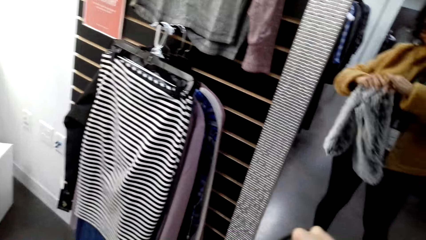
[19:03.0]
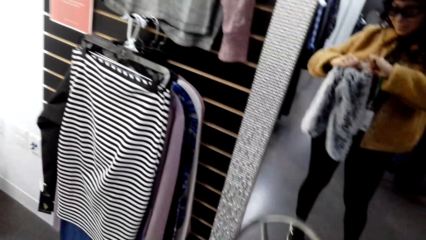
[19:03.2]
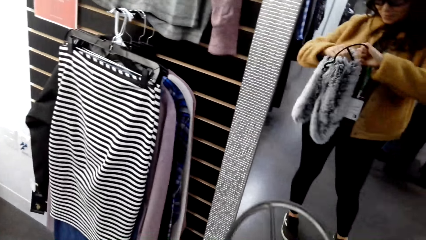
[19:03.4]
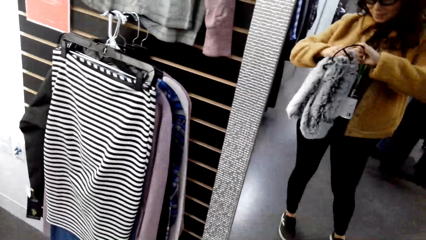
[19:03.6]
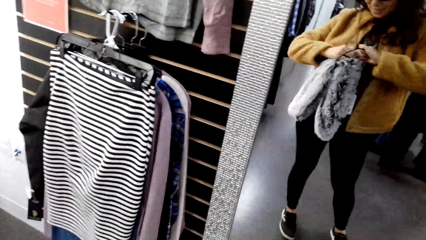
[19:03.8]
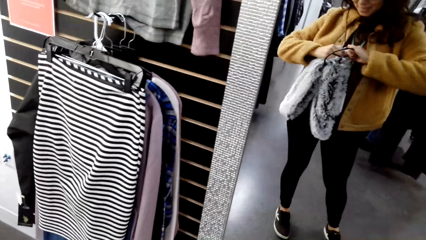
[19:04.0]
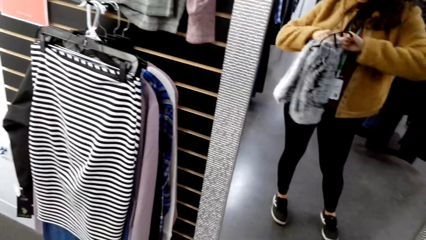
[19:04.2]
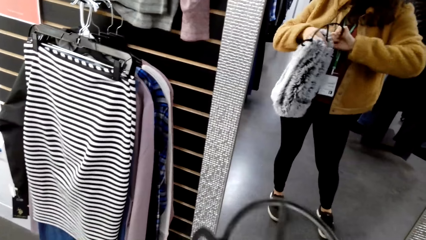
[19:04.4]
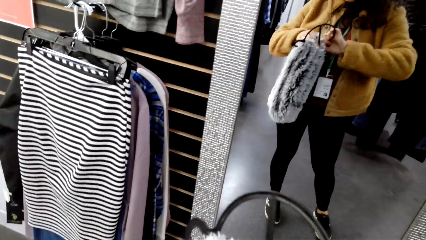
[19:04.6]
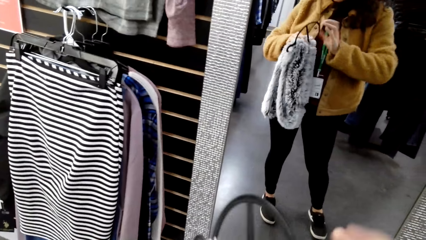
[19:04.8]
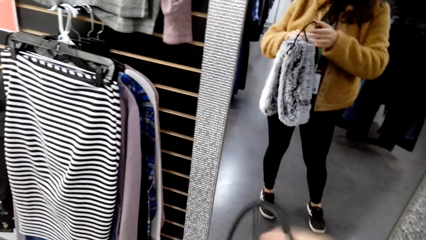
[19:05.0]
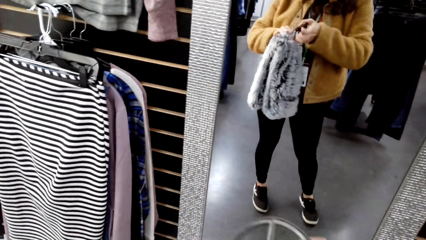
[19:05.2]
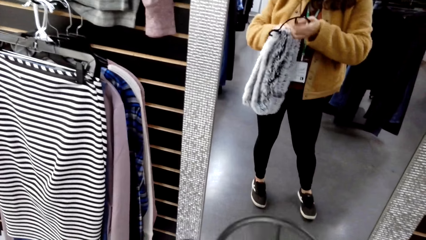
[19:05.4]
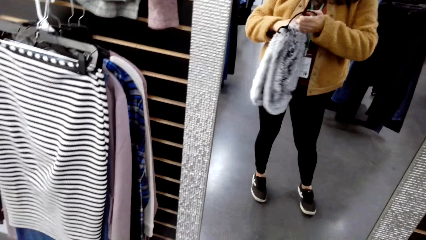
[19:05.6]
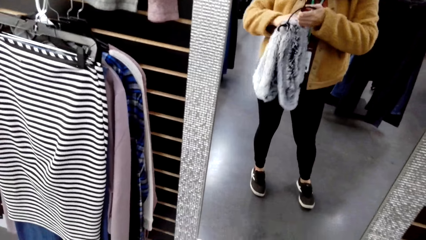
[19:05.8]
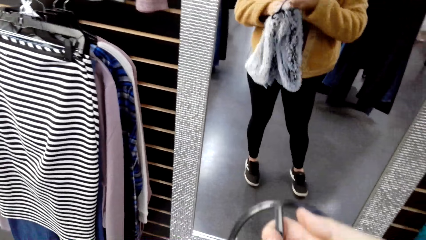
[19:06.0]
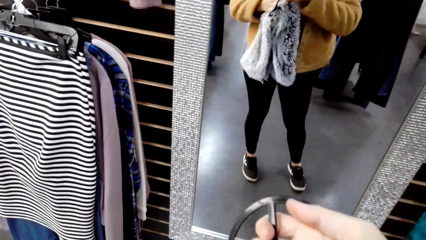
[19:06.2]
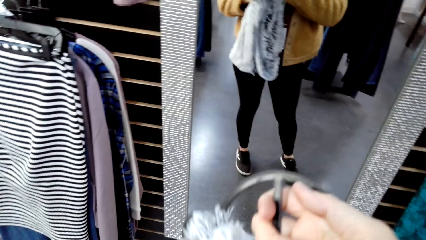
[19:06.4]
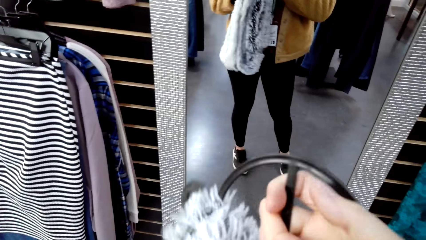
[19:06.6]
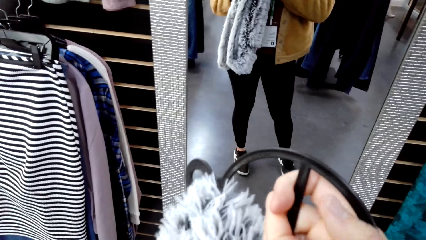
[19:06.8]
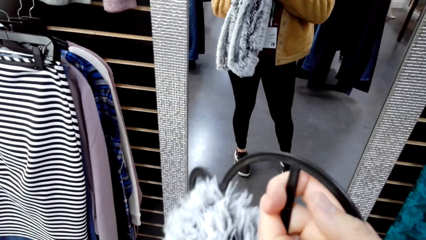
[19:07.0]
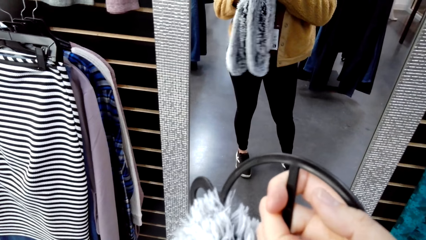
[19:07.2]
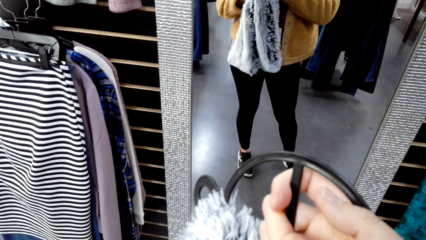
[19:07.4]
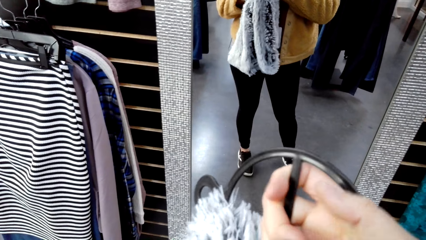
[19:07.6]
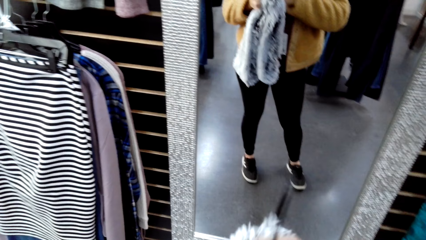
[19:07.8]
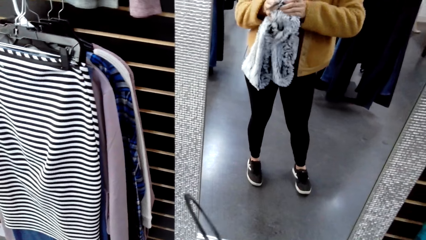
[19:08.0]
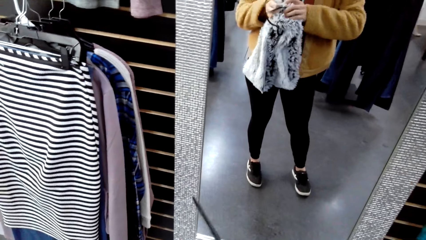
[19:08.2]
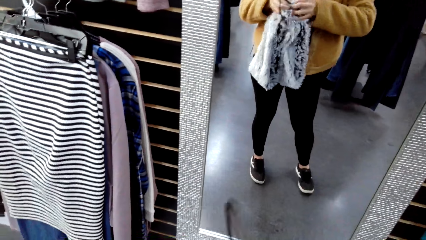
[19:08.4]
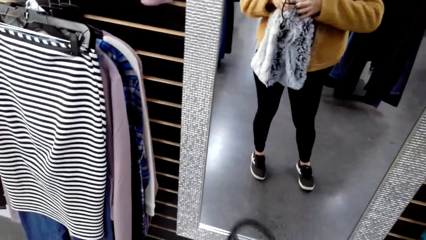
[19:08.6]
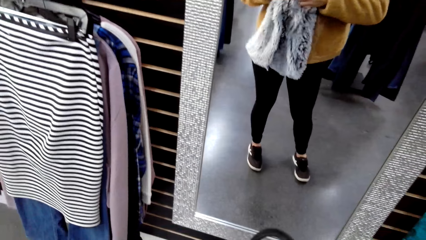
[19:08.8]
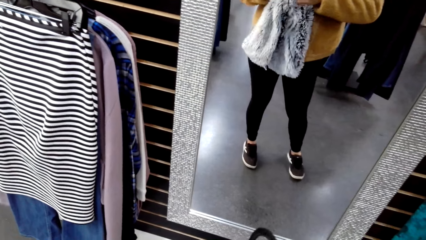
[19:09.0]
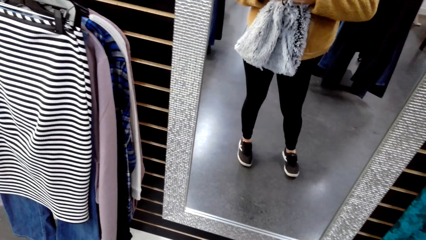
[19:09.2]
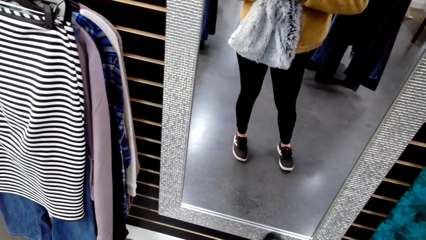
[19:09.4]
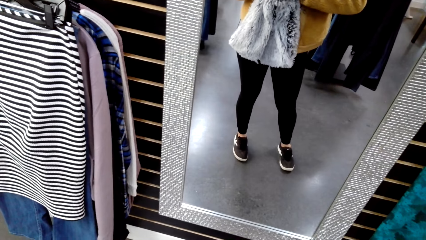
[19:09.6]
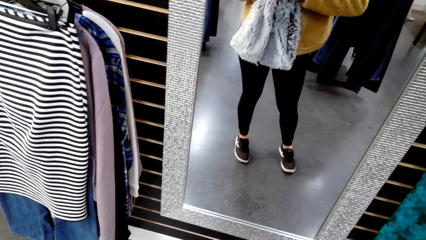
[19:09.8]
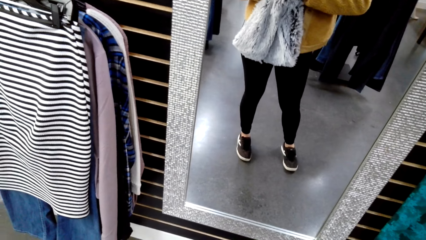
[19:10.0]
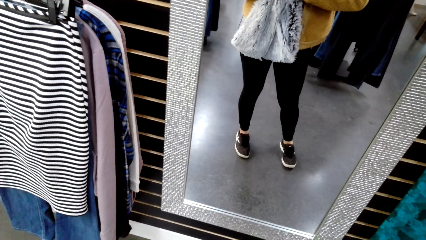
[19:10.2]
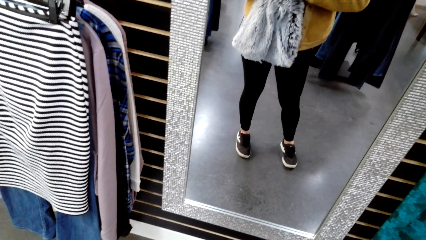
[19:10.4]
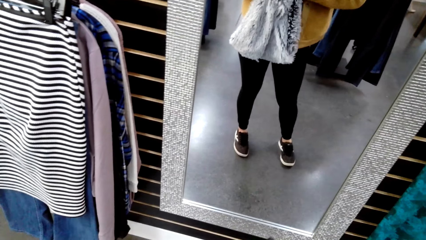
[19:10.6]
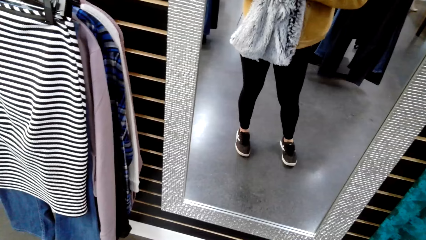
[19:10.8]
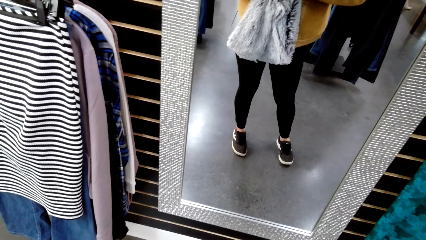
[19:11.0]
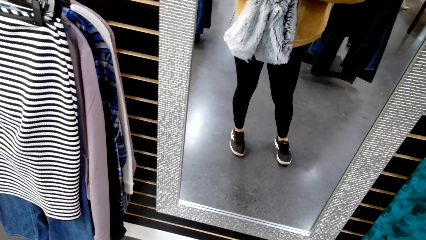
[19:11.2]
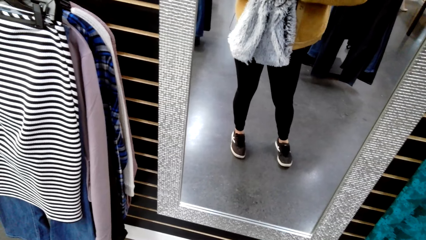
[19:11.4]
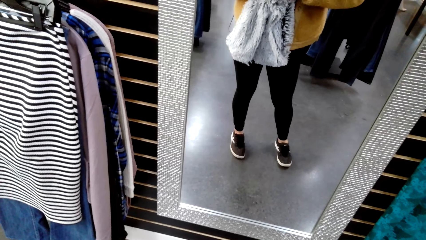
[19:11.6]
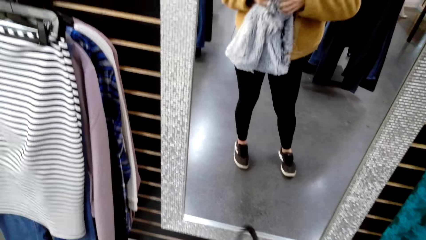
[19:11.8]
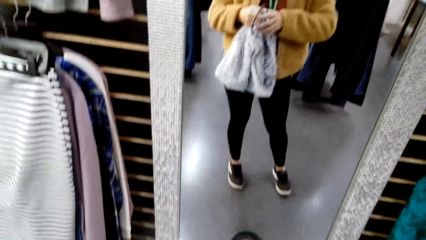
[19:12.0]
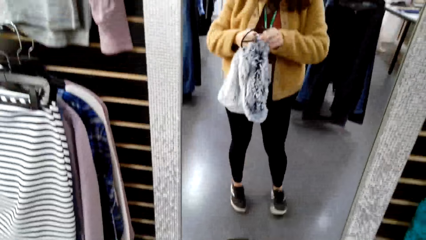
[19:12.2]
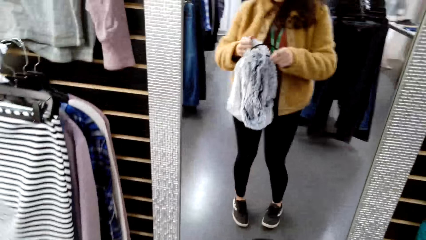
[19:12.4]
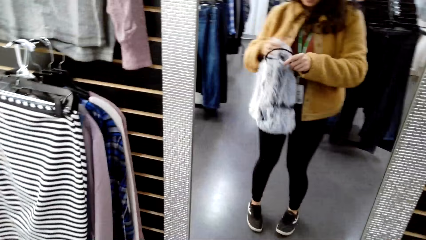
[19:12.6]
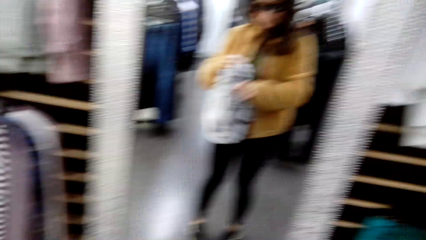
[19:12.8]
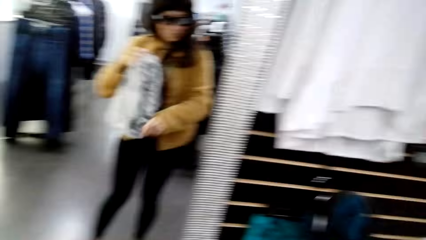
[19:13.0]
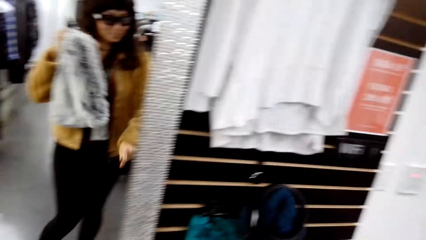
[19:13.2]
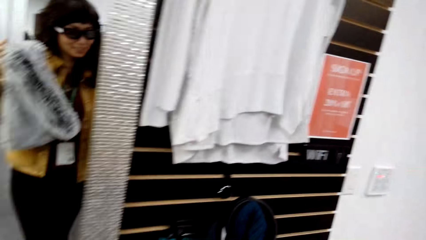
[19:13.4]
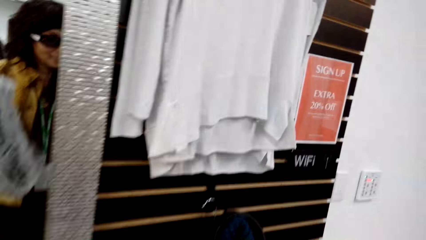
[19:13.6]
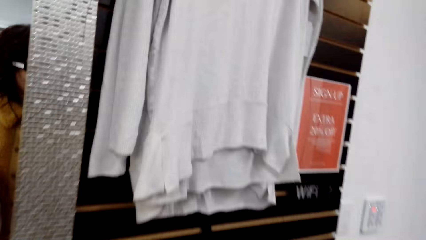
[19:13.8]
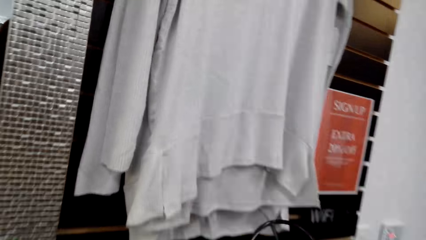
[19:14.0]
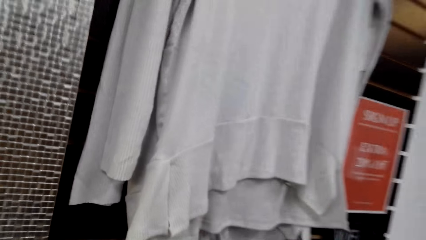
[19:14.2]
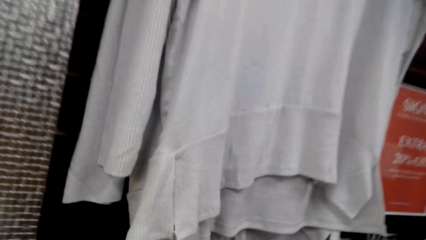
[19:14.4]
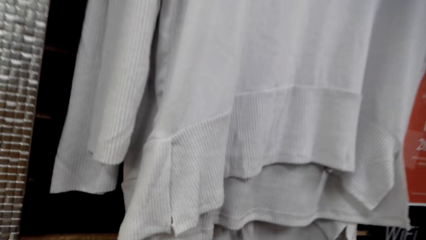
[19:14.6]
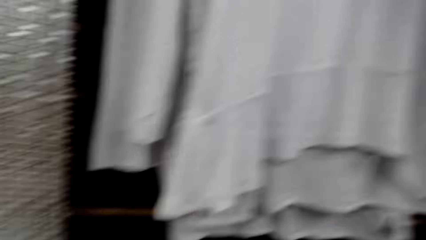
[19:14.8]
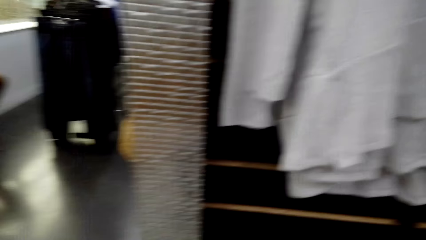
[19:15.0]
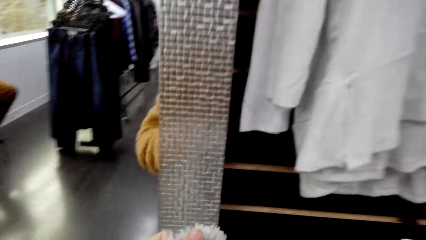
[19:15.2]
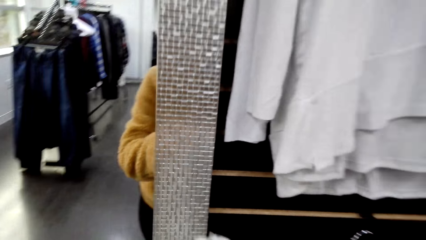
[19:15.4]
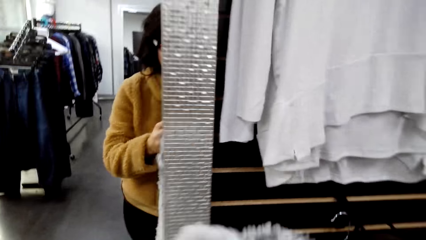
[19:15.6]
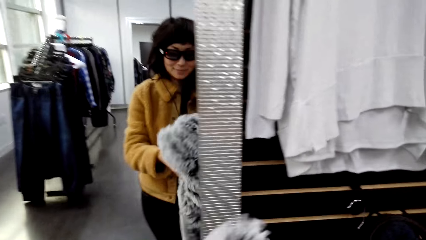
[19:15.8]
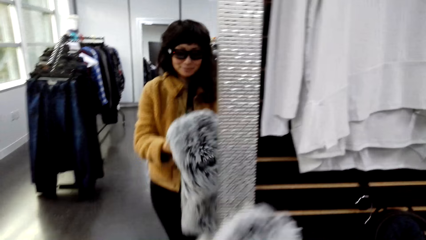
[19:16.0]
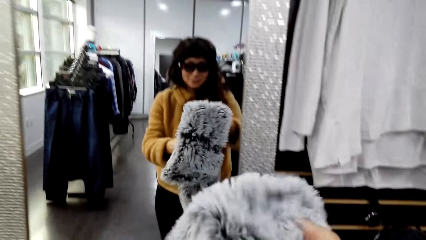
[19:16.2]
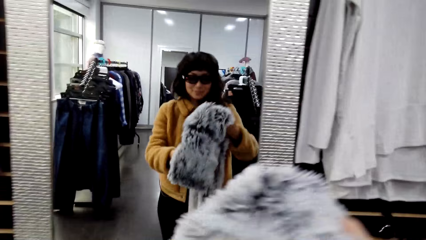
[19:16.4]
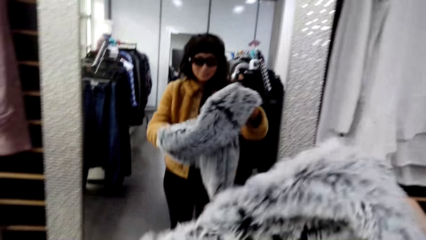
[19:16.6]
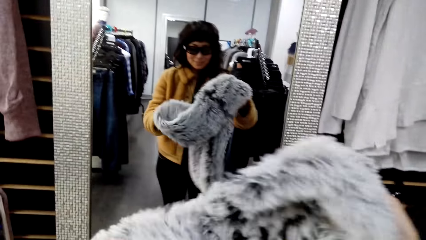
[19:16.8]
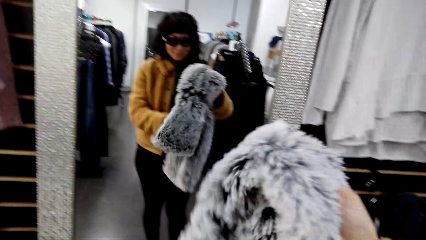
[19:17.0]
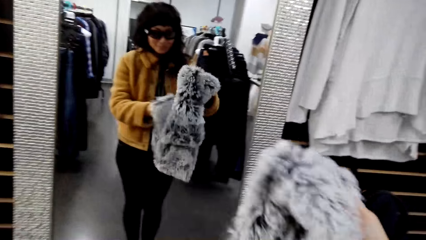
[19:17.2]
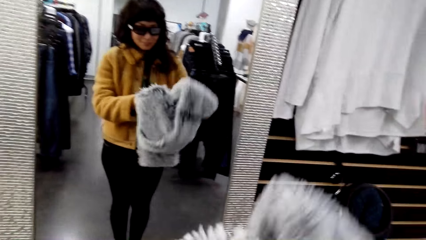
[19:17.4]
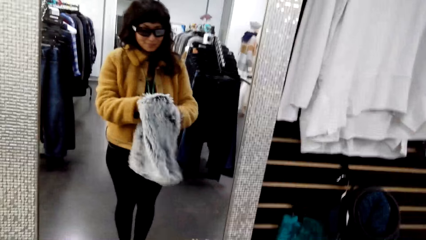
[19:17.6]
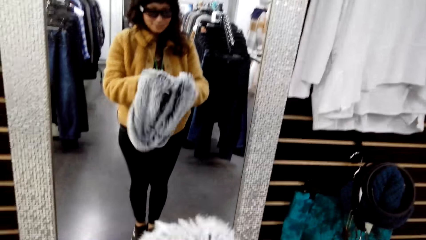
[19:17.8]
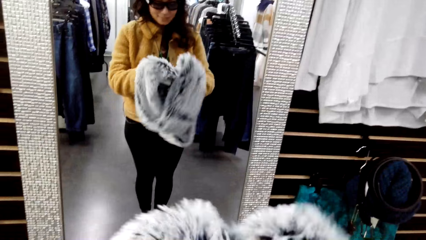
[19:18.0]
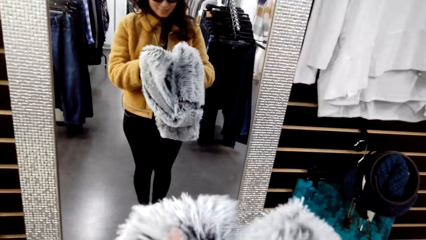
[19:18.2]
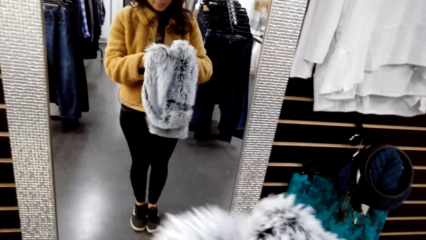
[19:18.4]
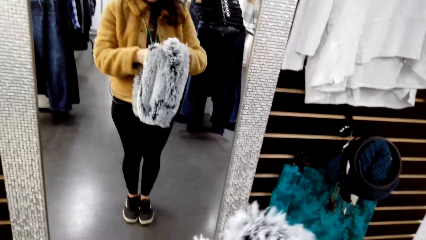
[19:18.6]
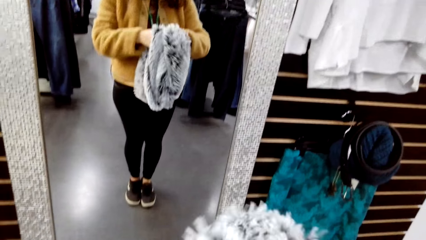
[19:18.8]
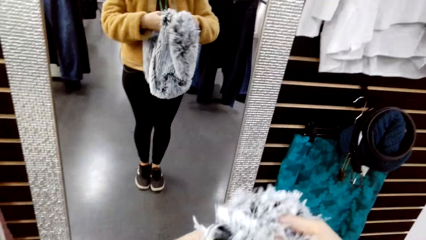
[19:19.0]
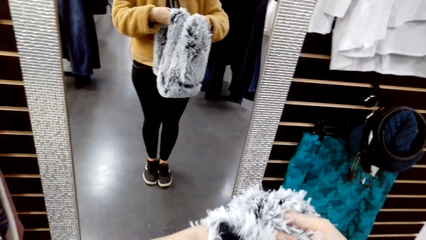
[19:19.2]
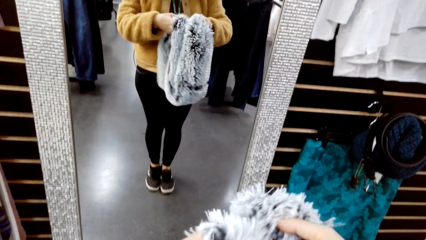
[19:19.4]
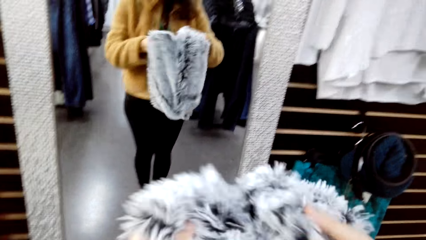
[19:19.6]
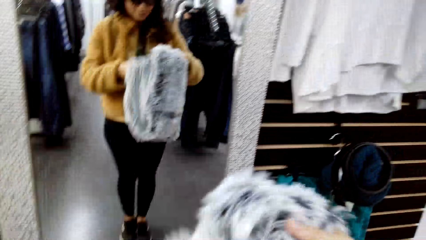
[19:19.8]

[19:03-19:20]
The camera wearer hangs the scarf on the hanger. They stare at the mirror. They move towards the wall. They inspect the scarf.
